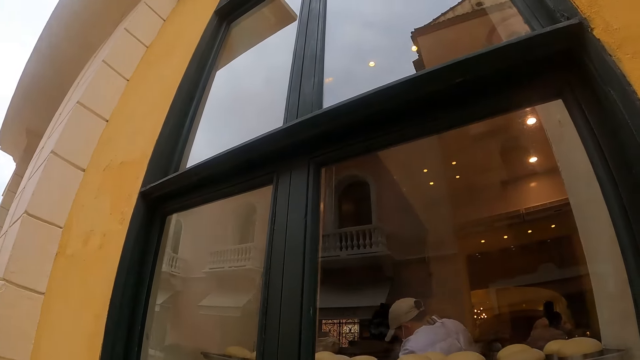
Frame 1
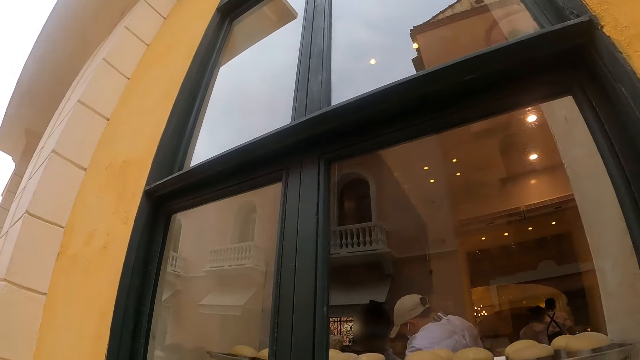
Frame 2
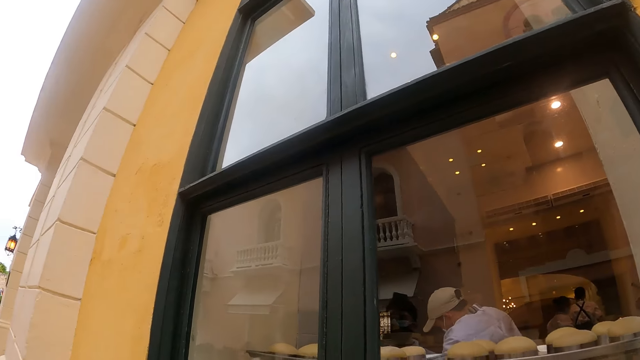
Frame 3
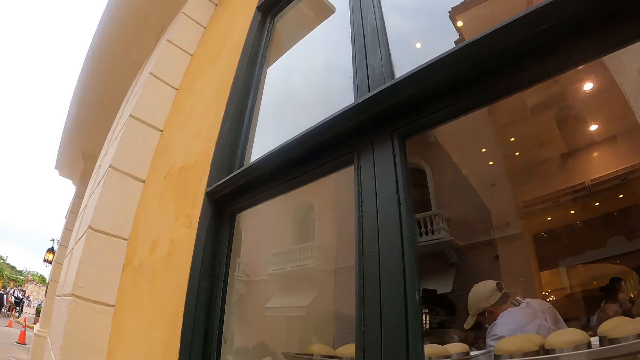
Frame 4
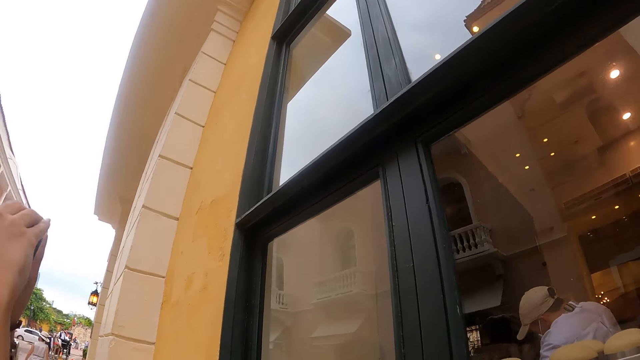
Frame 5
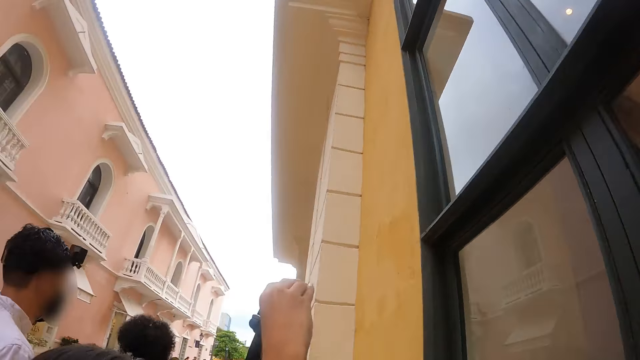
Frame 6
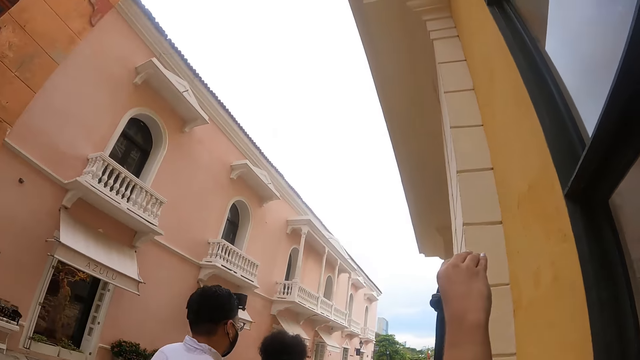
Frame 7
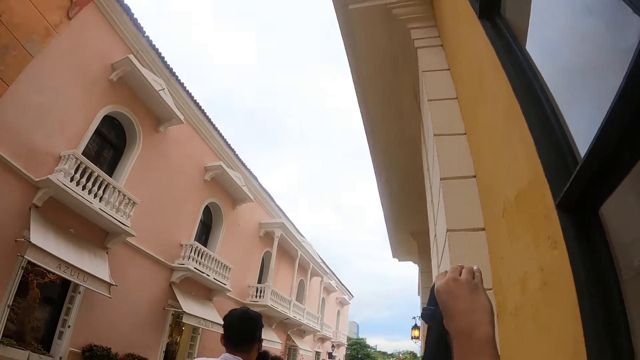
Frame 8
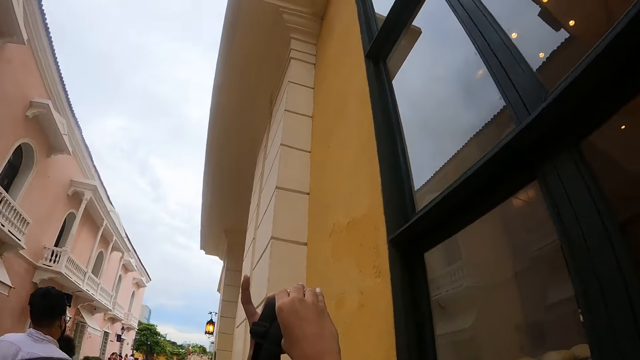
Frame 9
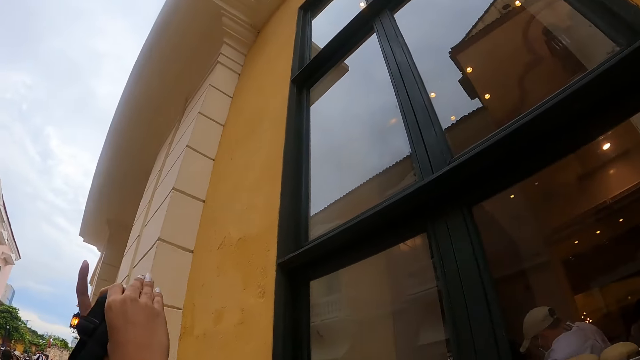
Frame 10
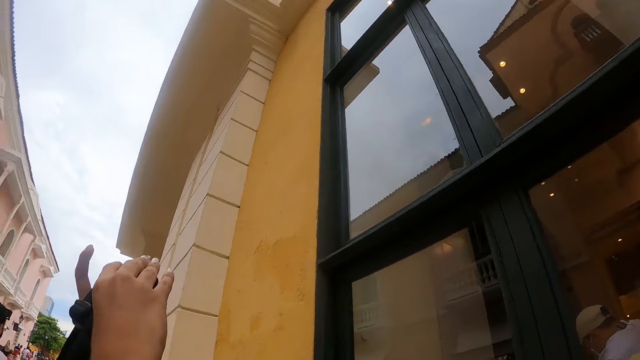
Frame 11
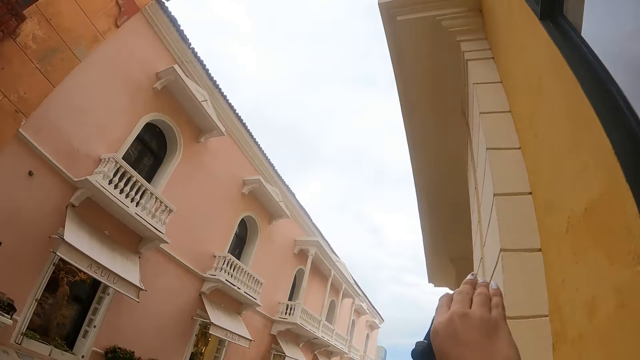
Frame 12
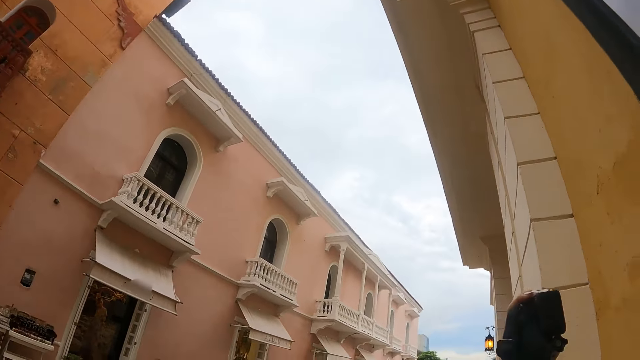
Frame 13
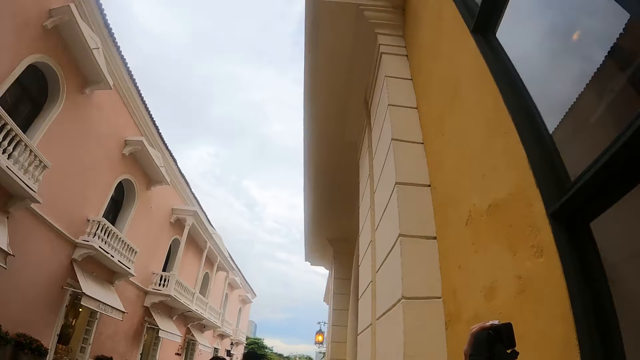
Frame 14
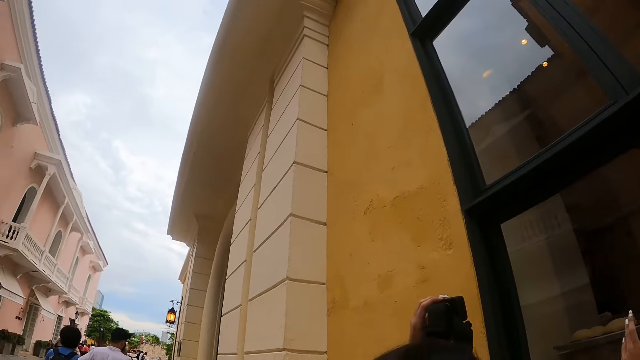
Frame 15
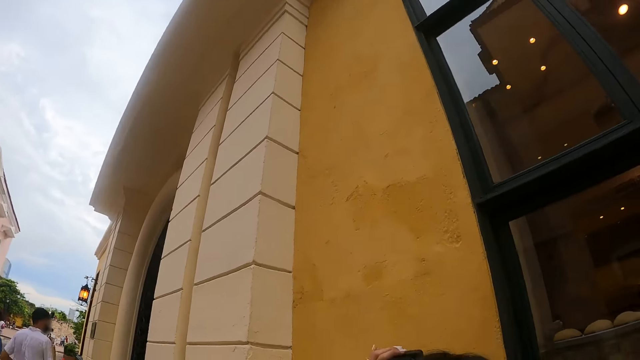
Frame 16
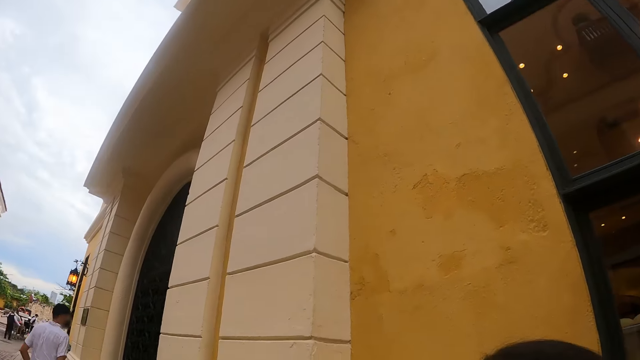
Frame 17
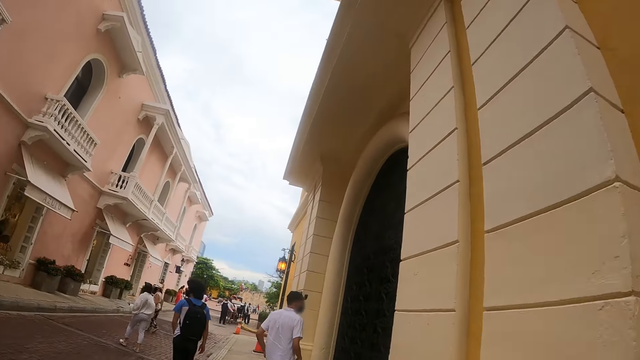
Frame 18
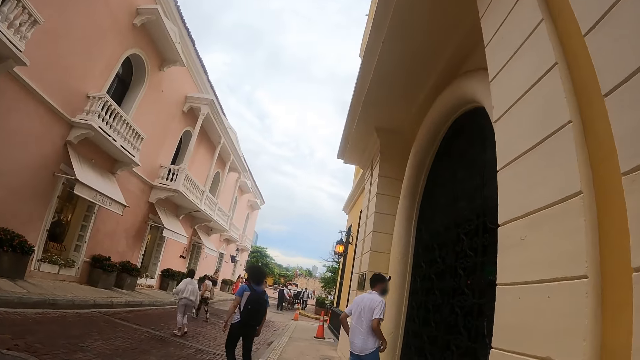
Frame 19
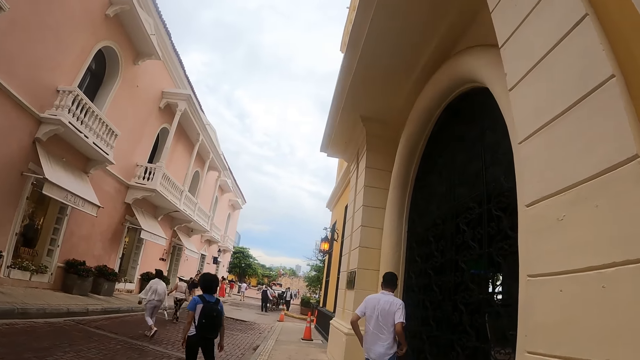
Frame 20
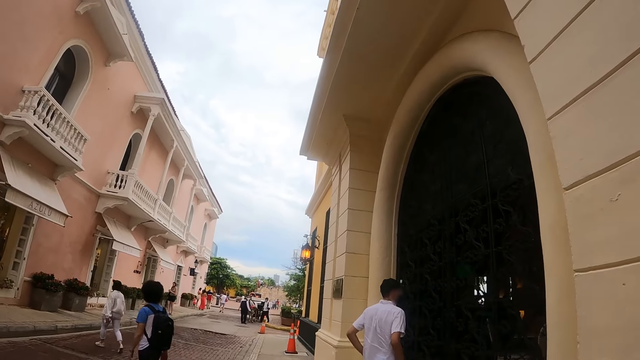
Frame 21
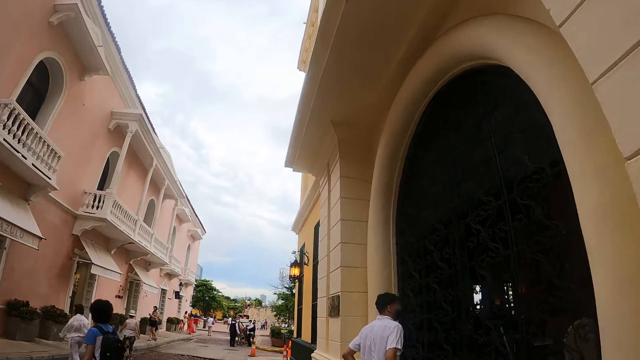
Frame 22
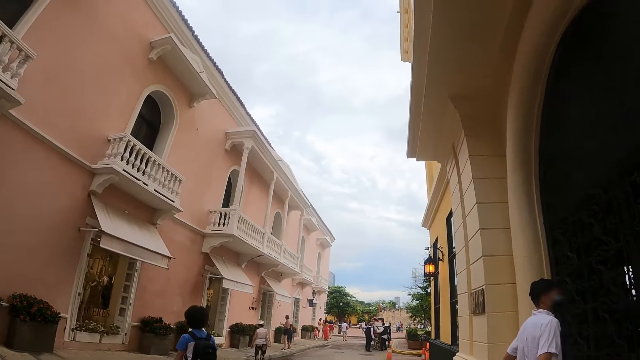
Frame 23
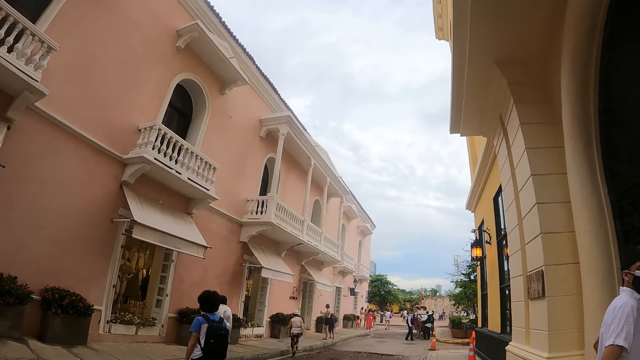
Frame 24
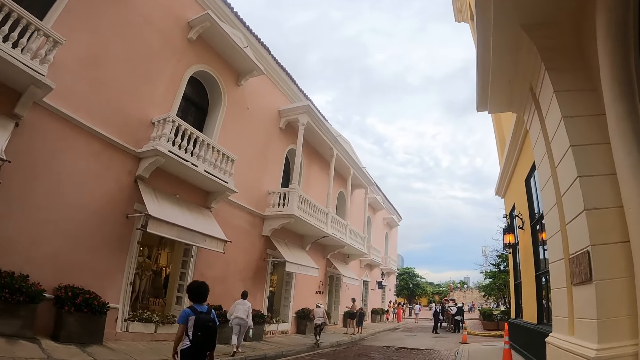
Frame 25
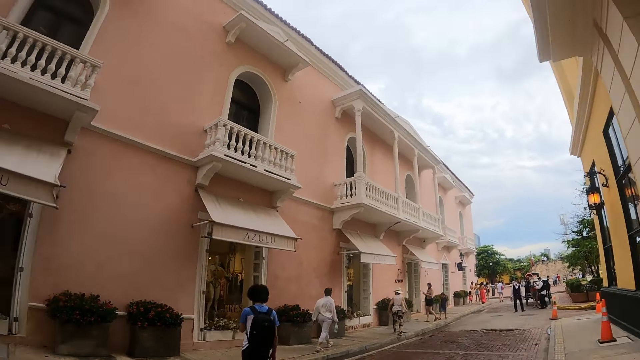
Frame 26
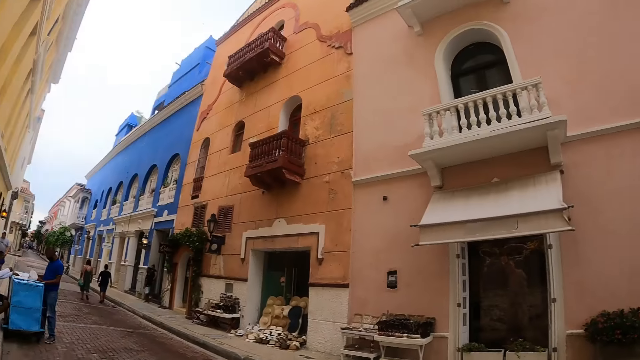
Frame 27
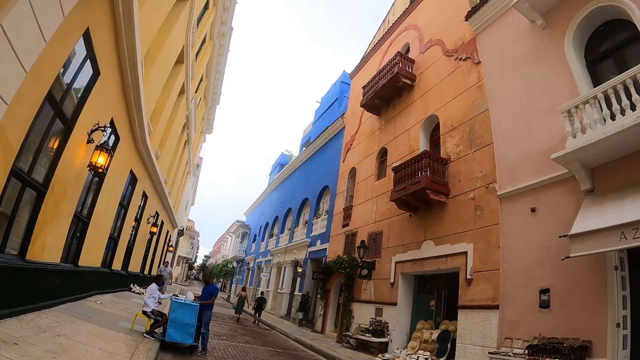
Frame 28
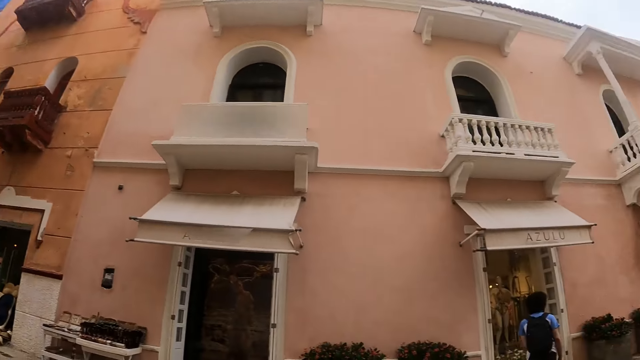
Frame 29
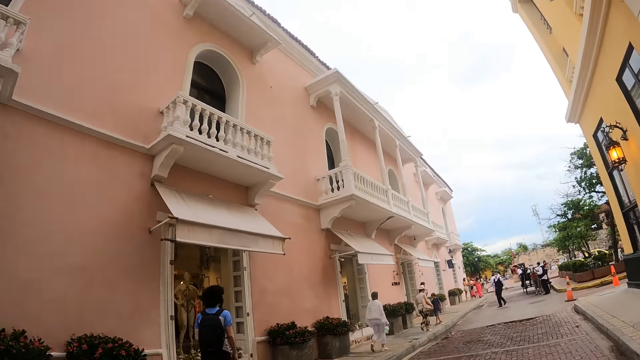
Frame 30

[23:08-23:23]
The camera wearer looks at the wall. They look around. They look around again. They walk on the sidewalk. They look around.

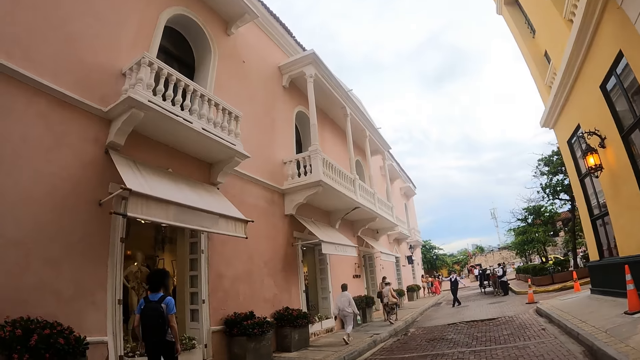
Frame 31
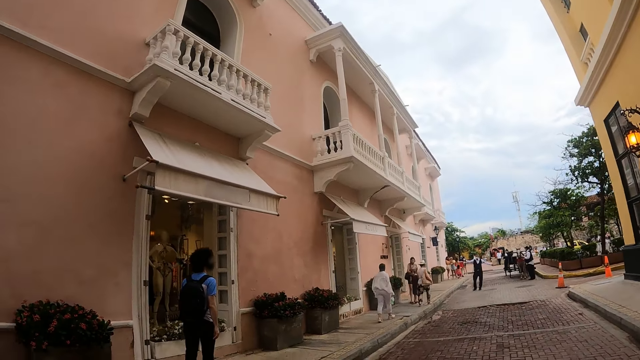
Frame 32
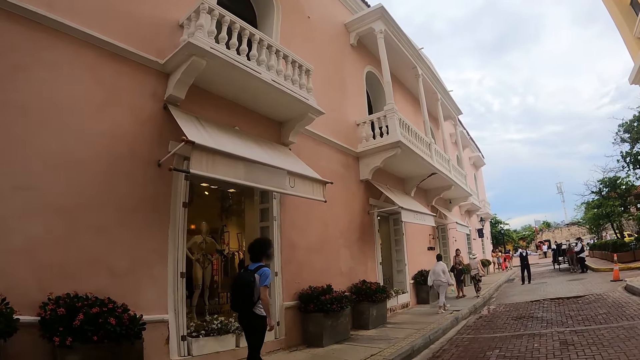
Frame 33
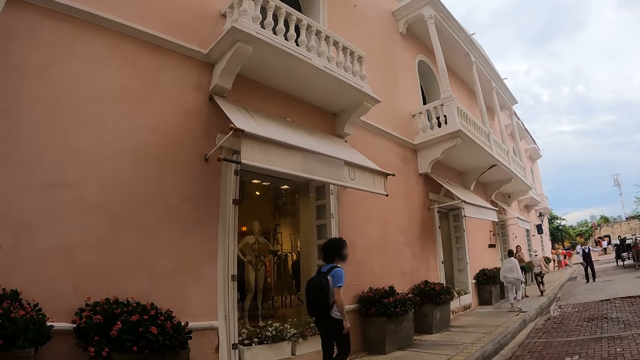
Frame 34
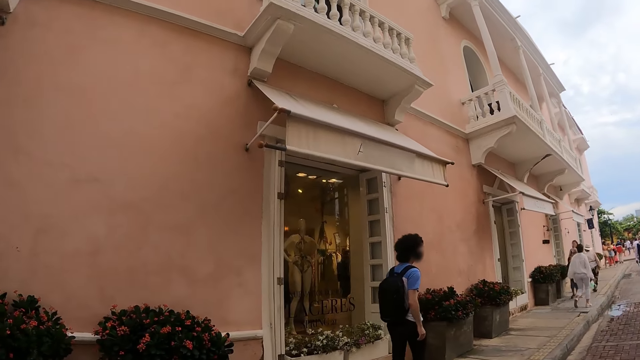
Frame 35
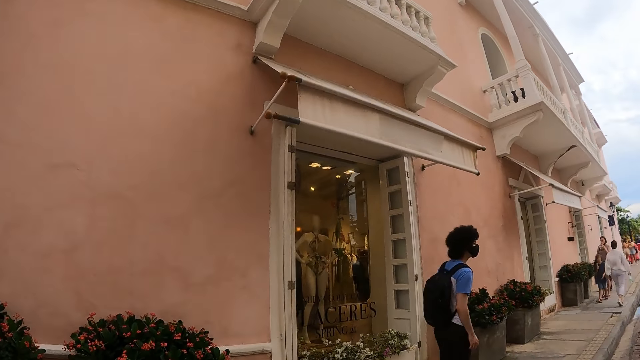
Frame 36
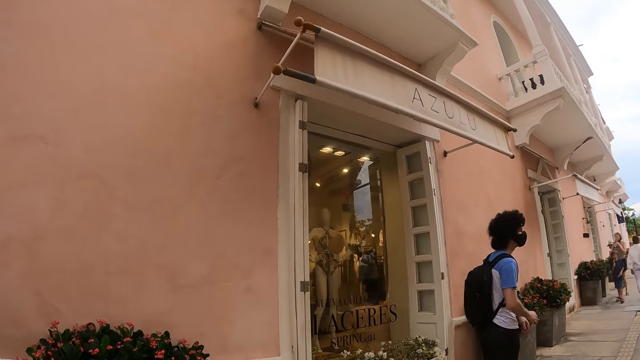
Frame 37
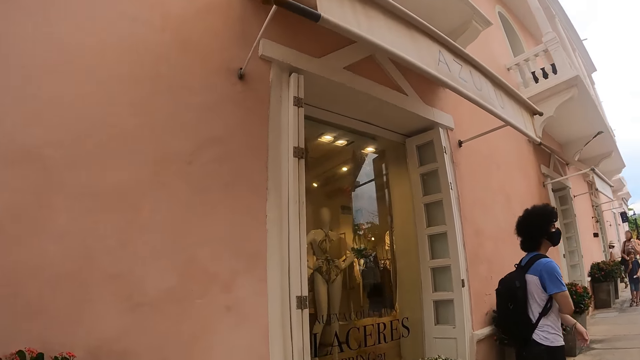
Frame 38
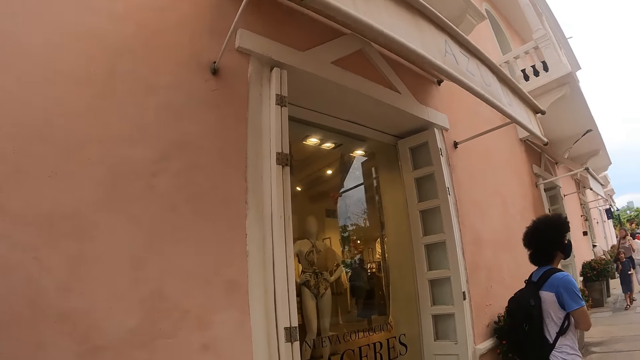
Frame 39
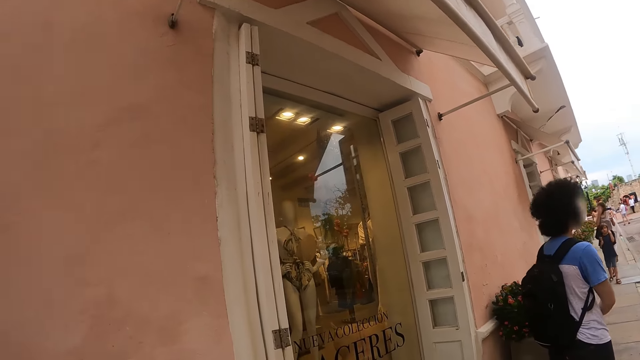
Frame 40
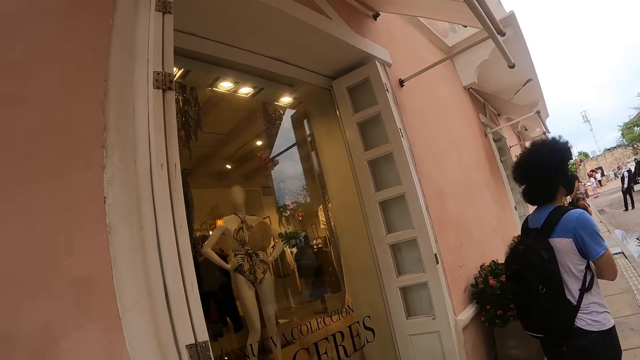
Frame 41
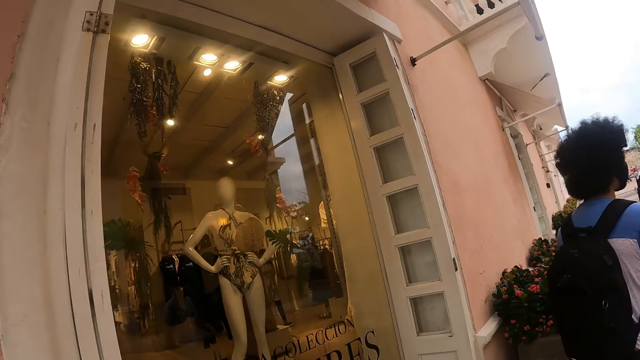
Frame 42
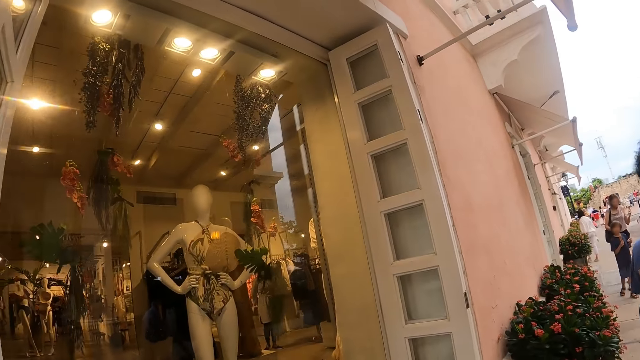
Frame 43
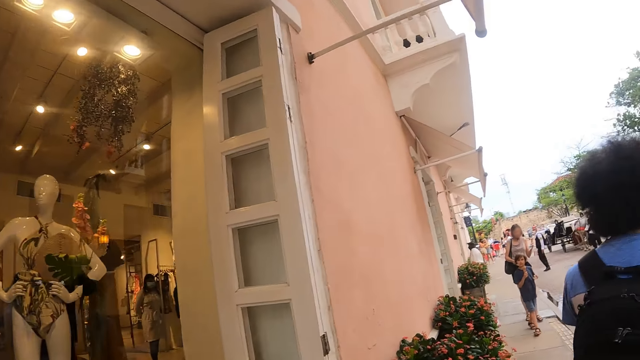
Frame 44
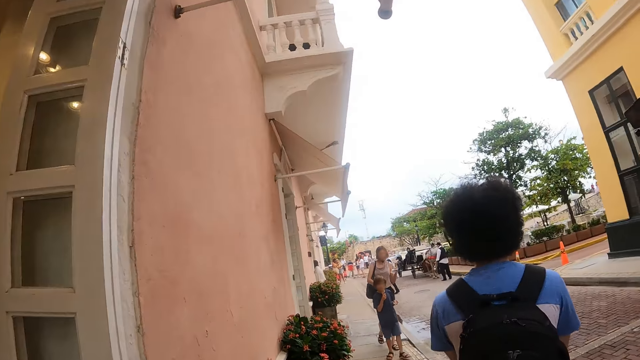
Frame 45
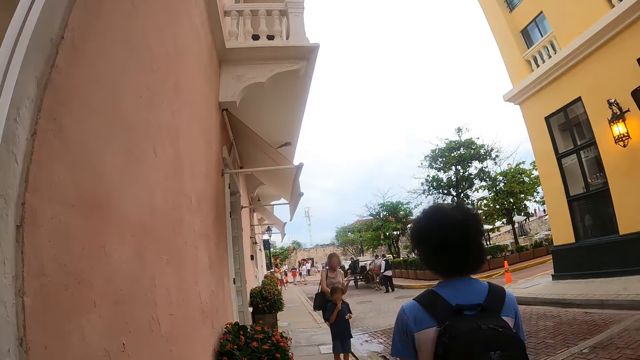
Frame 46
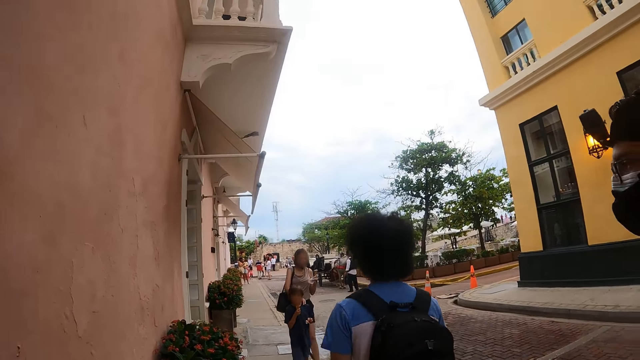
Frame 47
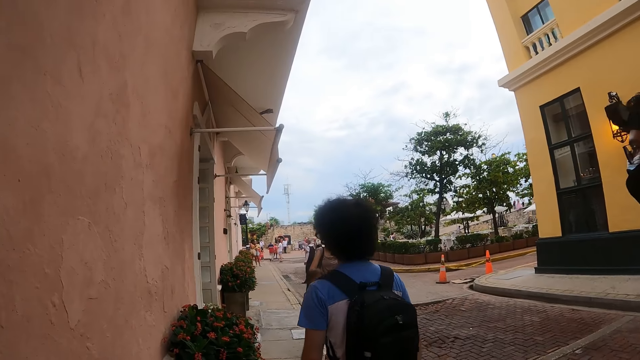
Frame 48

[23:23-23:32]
The camera wearer crosses the road. They walk on the sidewalk.
